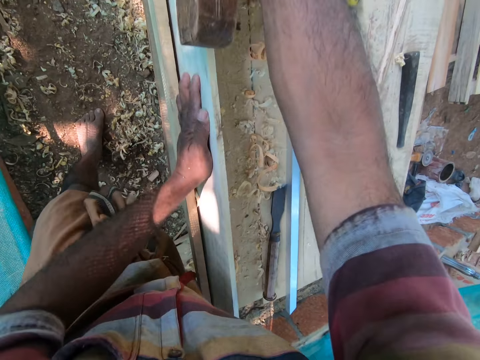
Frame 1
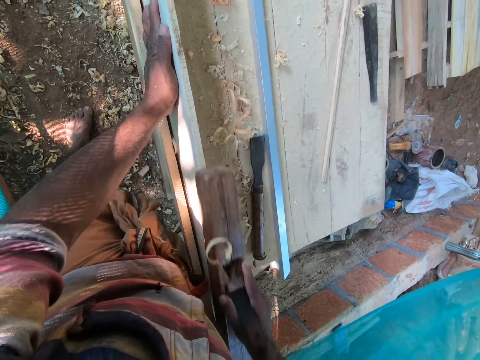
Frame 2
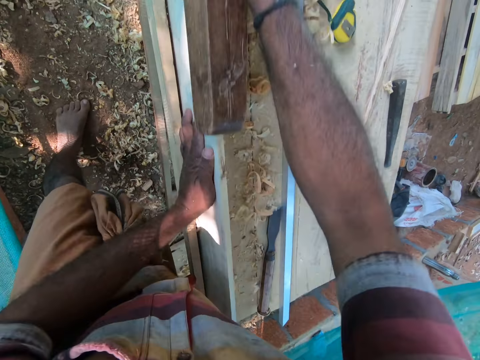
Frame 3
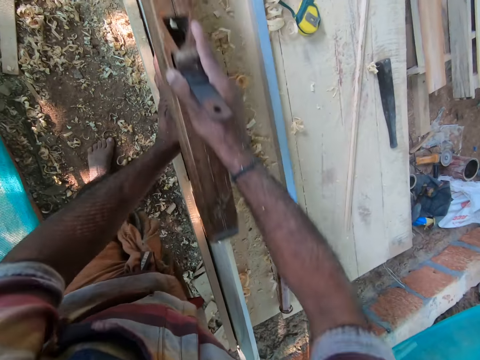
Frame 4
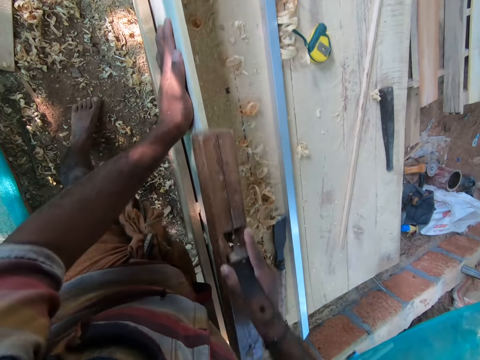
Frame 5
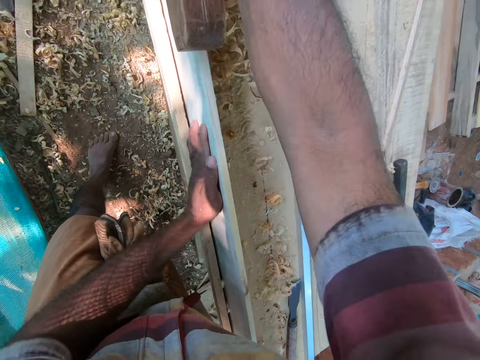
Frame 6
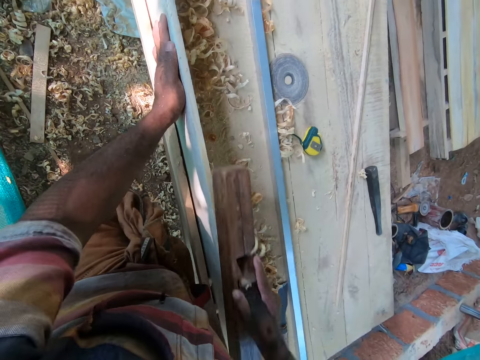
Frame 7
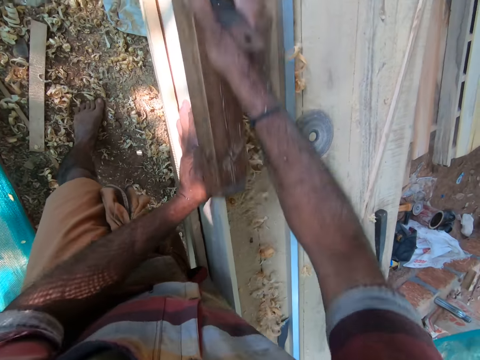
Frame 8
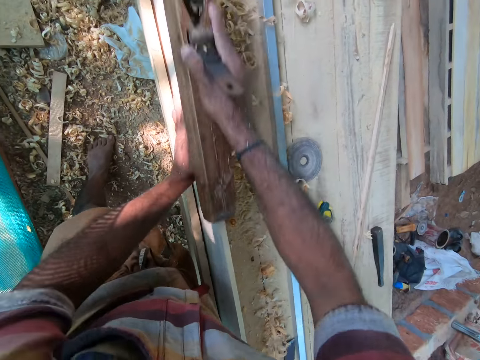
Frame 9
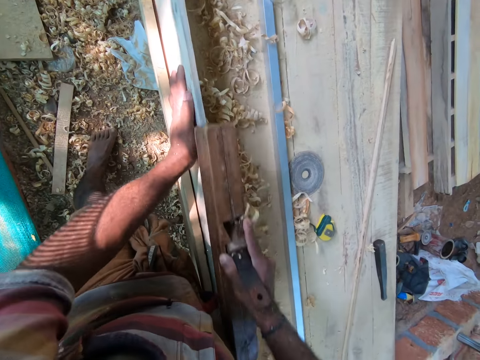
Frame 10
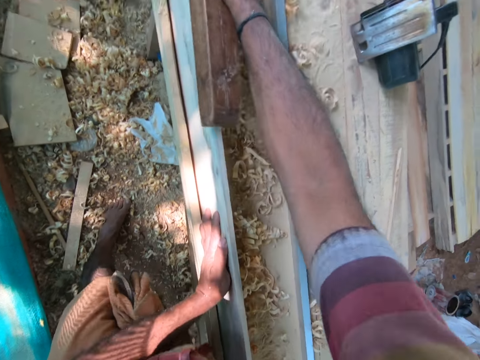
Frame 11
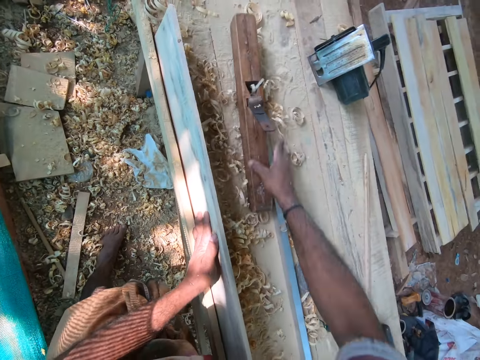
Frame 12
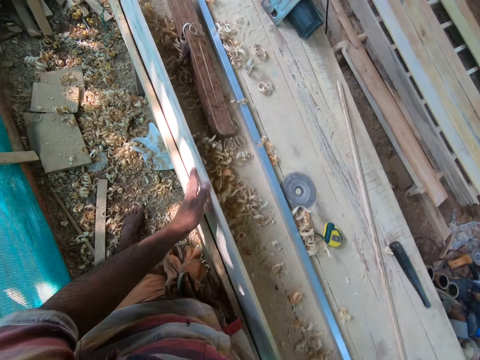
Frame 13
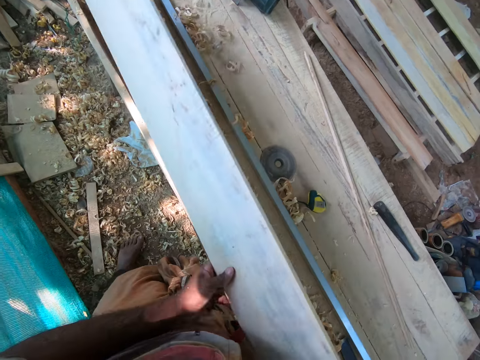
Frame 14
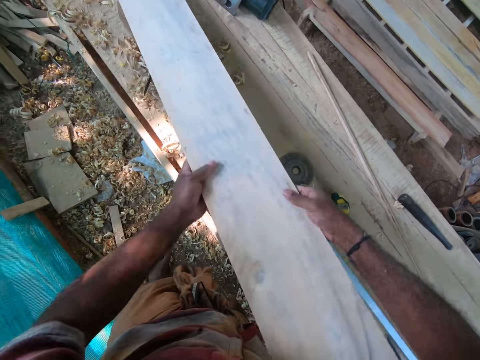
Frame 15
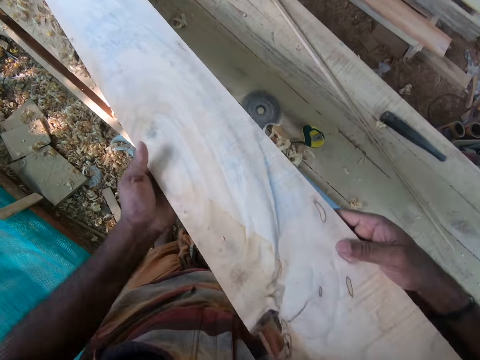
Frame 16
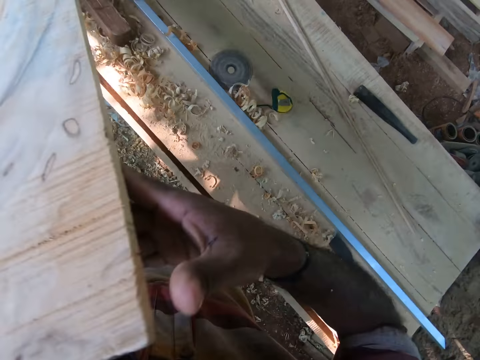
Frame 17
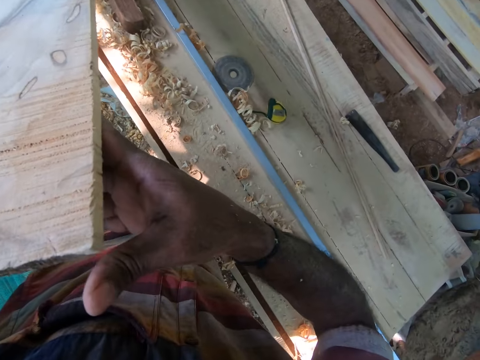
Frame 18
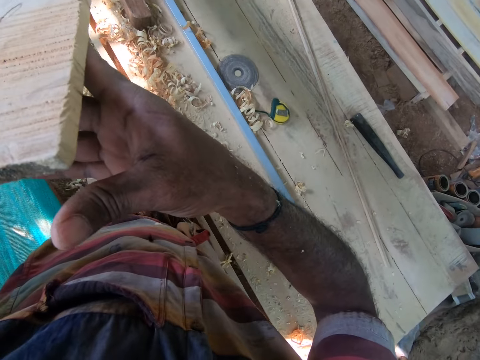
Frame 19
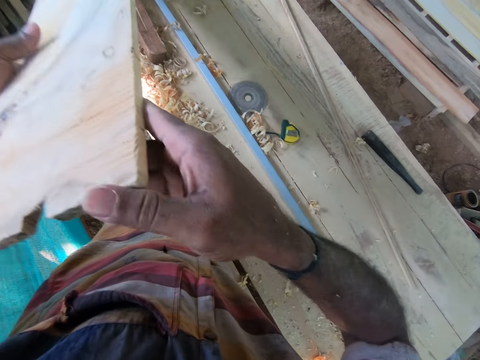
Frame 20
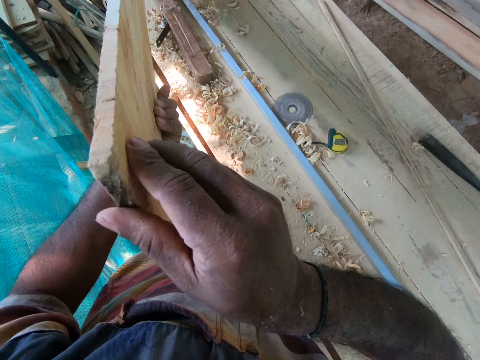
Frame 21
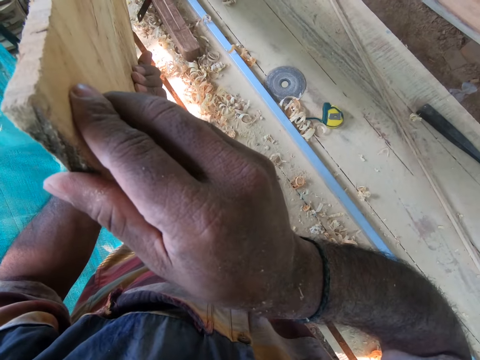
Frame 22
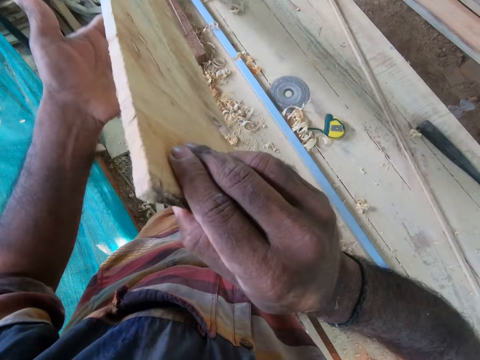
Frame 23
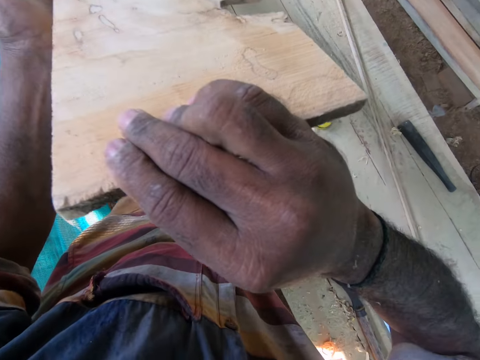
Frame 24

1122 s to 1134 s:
The camera wearer drops the wood plane on the workbench with his right hand. He lifts the plywood from the workbench with his right hand. He holds the plywood with his hands. He drops the end of the plywood on the workbench with his hands. He flips the plywood on the workbench with his hands.

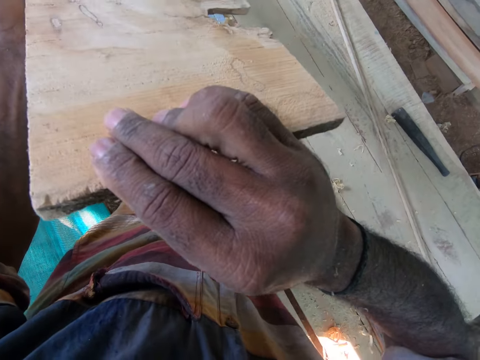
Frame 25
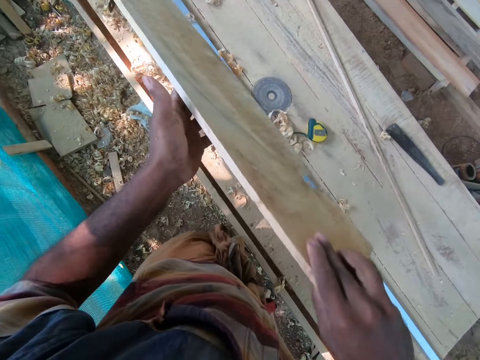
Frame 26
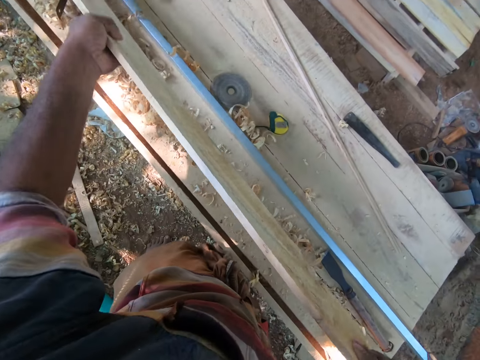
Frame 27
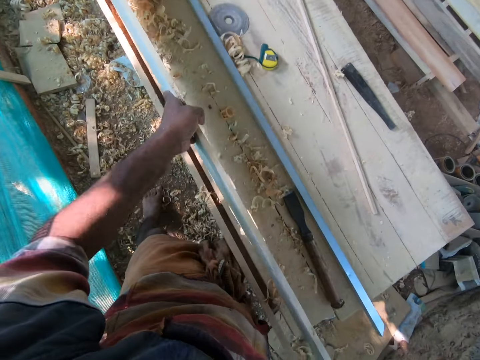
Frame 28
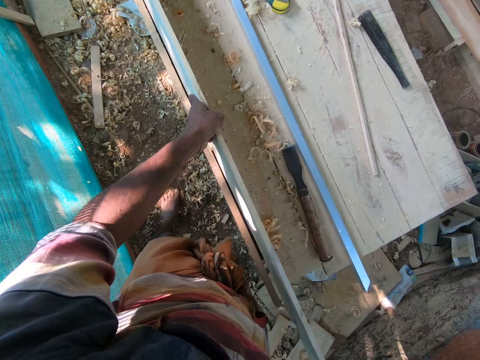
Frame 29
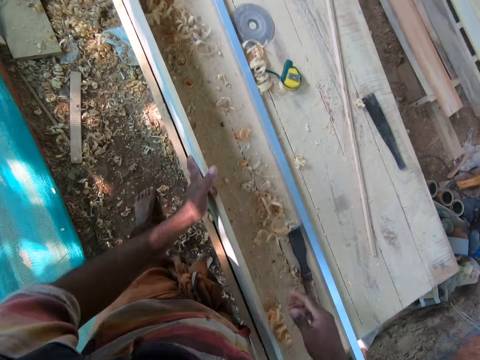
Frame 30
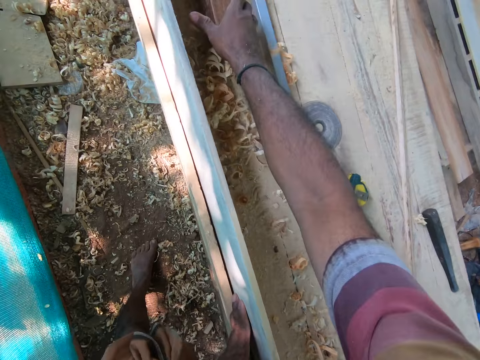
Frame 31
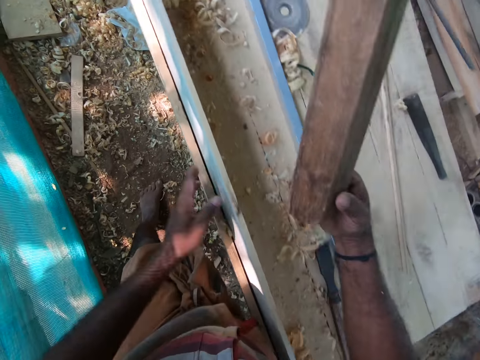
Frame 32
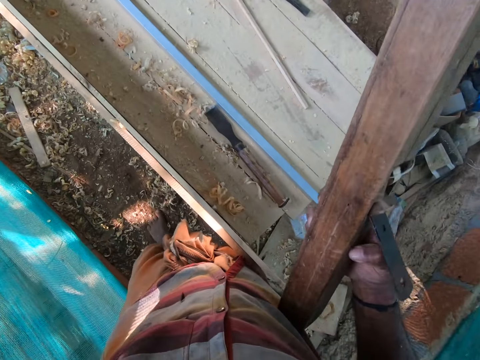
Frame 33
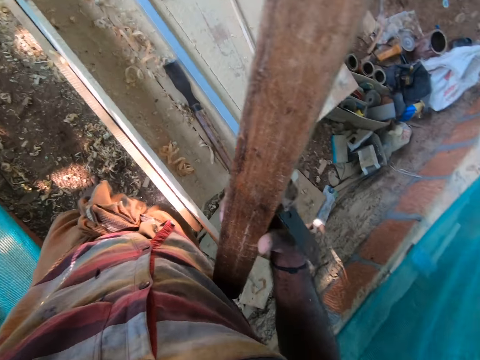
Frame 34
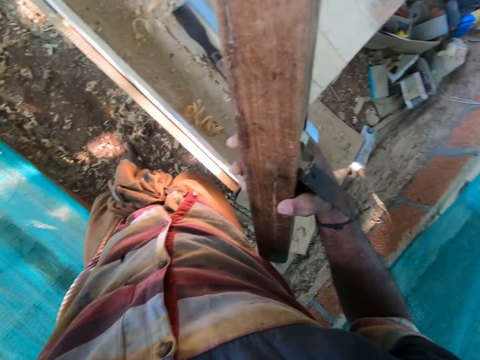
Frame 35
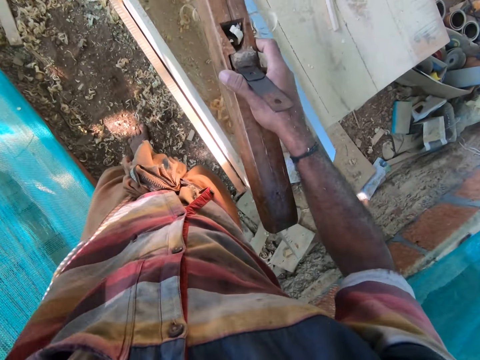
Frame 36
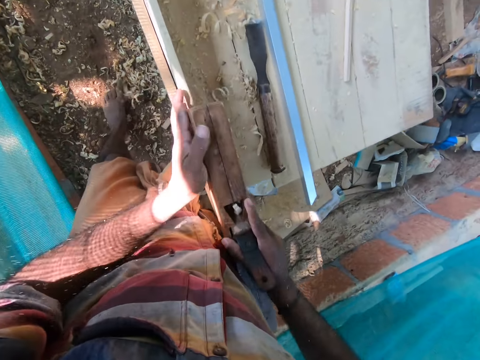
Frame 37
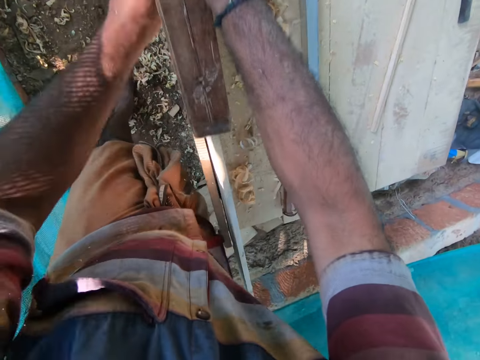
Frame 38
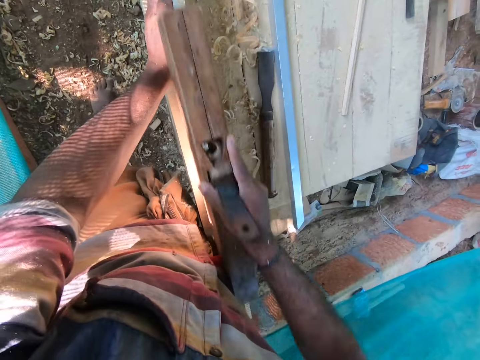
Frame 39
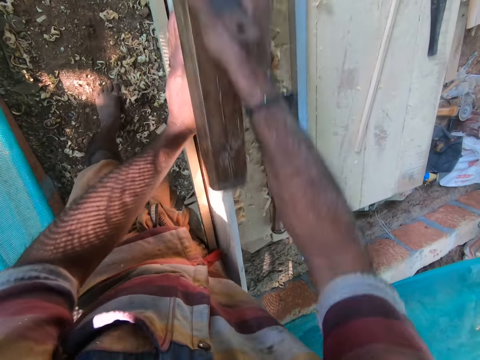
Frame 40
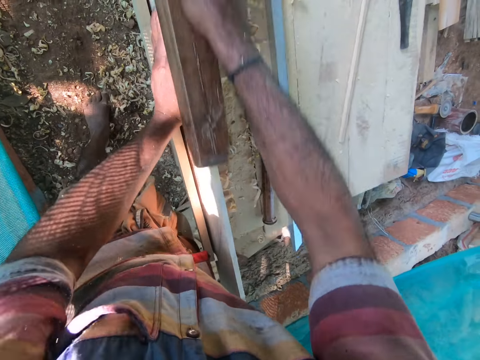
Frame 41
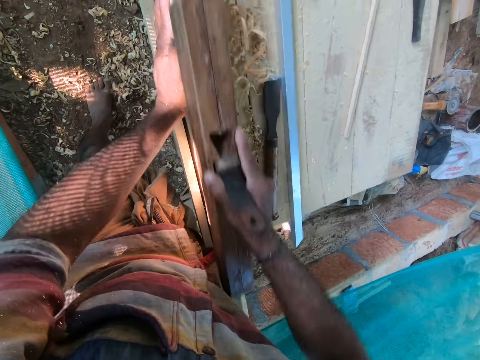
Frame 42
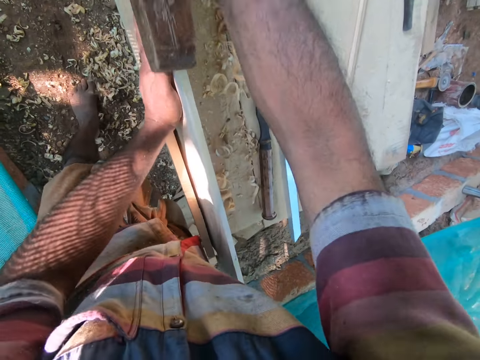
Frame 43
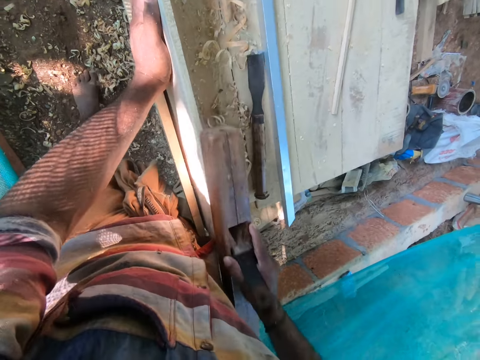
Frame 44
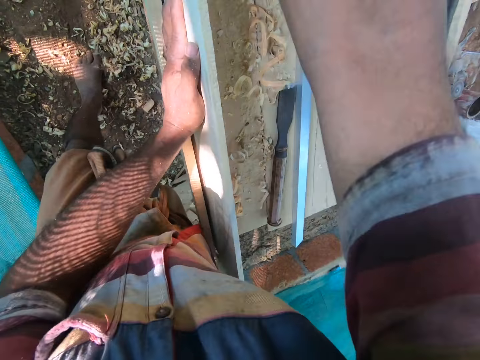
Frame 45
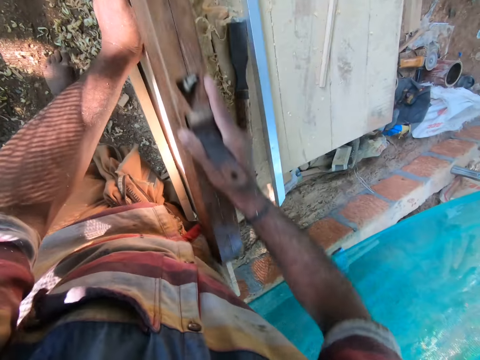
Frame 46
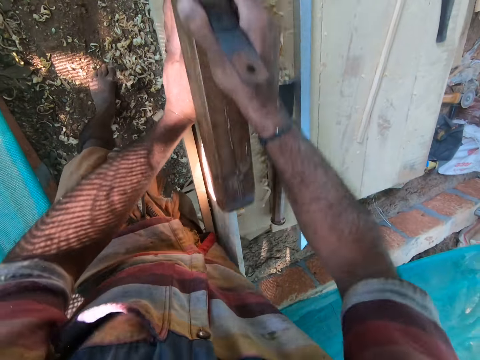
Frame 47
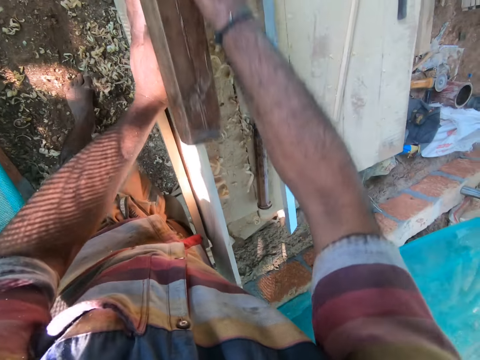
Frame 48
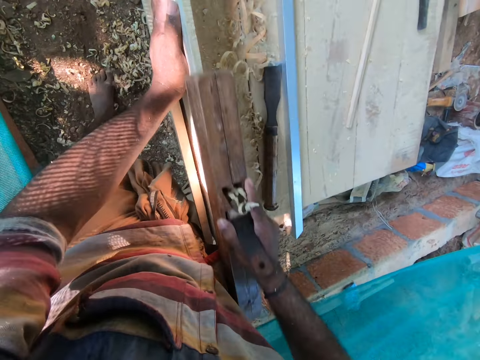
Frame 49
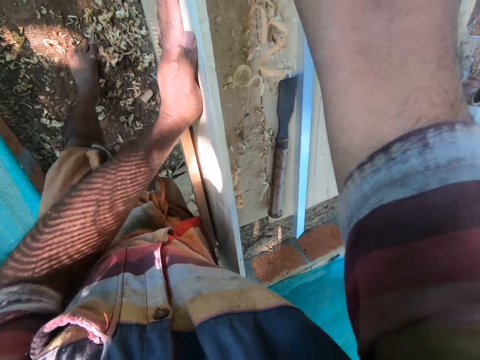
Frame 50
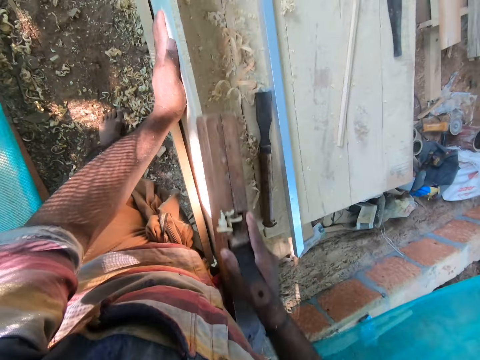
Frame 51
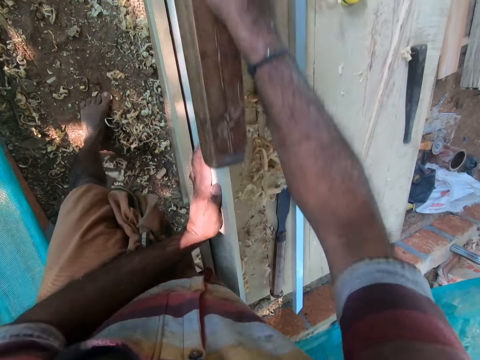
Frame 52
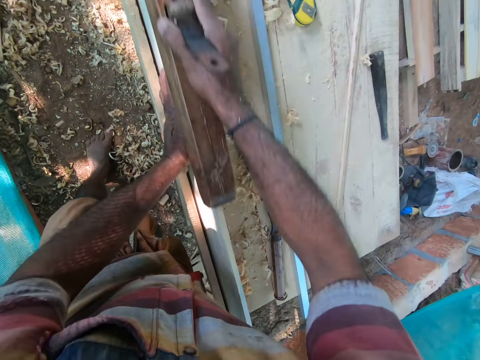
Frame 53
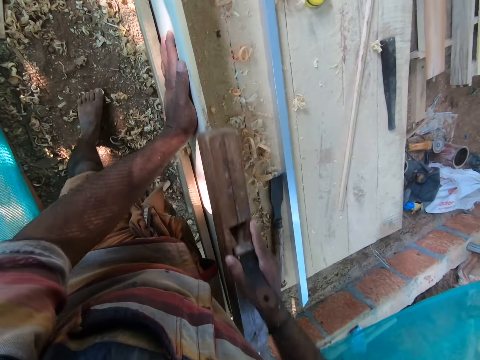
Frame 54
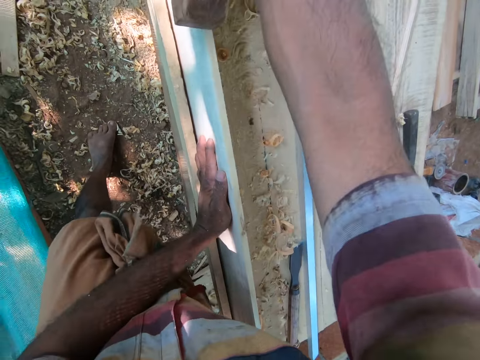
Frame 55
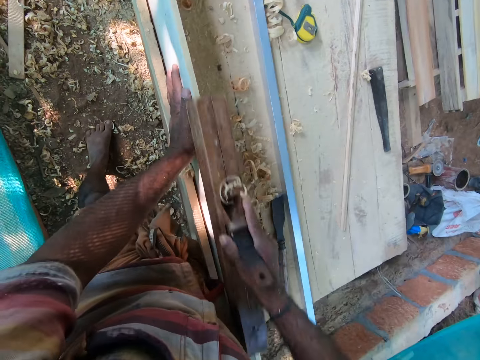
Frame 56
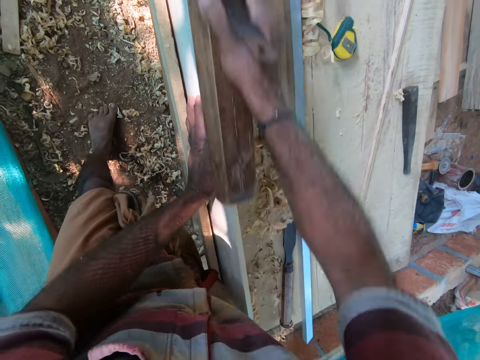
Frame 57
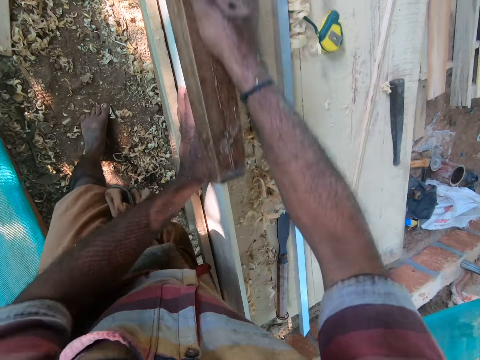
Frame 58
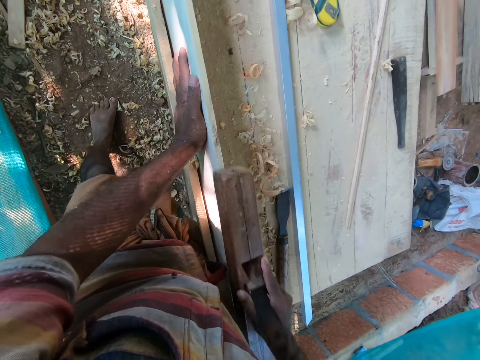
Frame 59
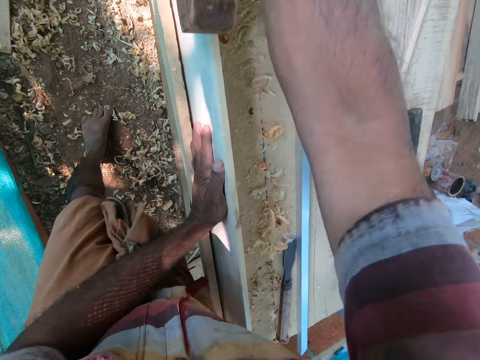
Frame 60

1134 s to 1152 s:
The camera wearer drops the plywood on the workbench with his hands. He picks up the wood plane from the workbench with his right hand. He touches his head with his left hand. He holds the plywood on the workbench with his left hand. He shaves the plywood on the workbench with the wood plane in his right hand. He holds the wood plane on the plywood with his hands. He holds the plywood on the workbench with his left hand. He shaves the plywood on the workbench with the wood plane in his right hand.
